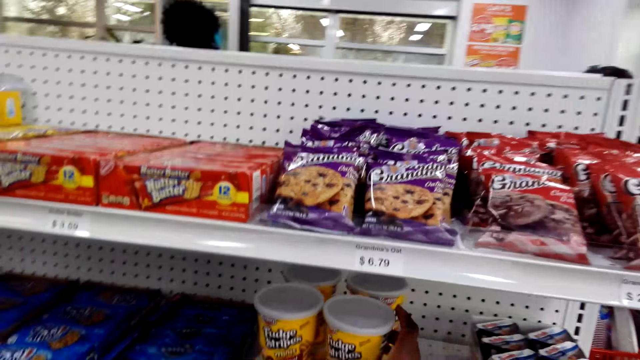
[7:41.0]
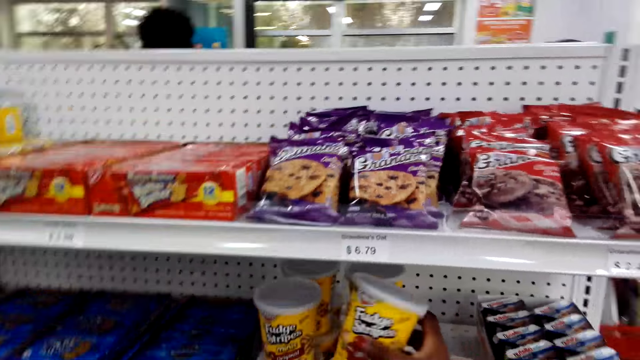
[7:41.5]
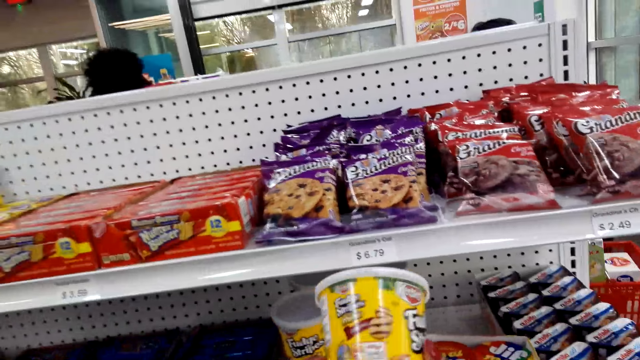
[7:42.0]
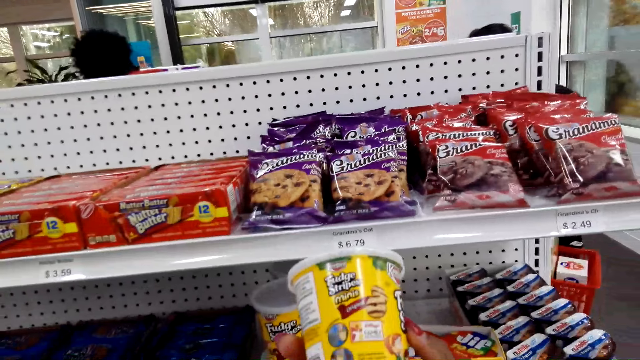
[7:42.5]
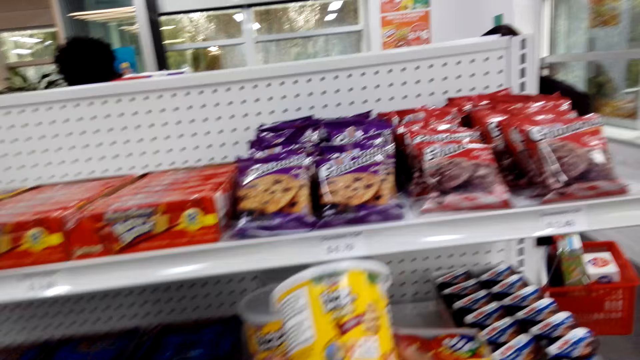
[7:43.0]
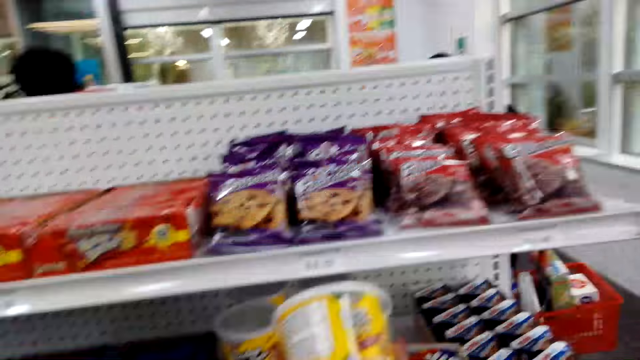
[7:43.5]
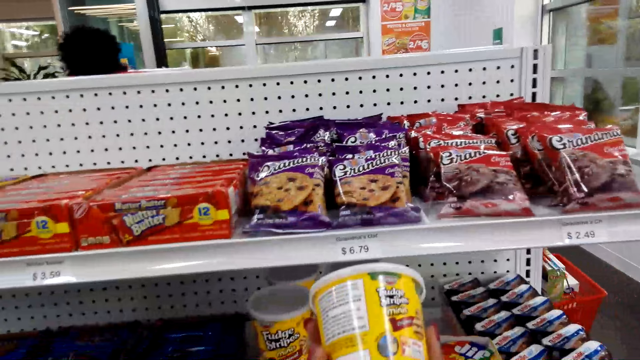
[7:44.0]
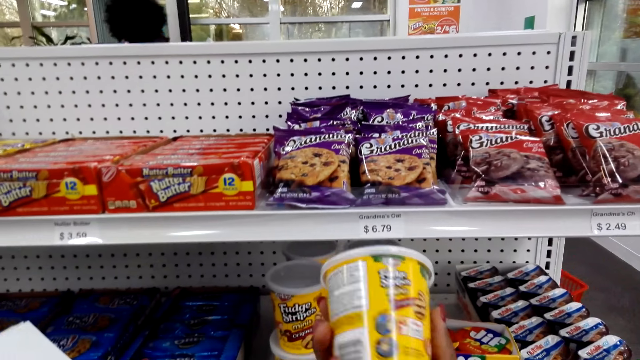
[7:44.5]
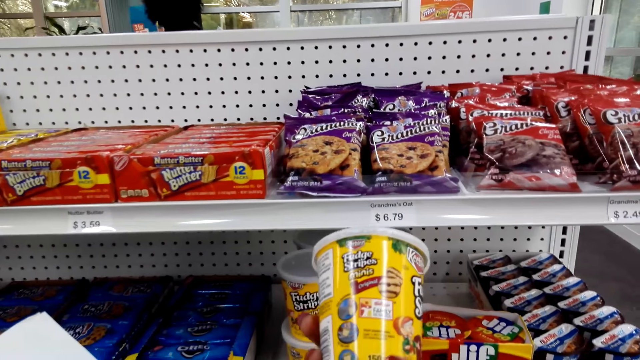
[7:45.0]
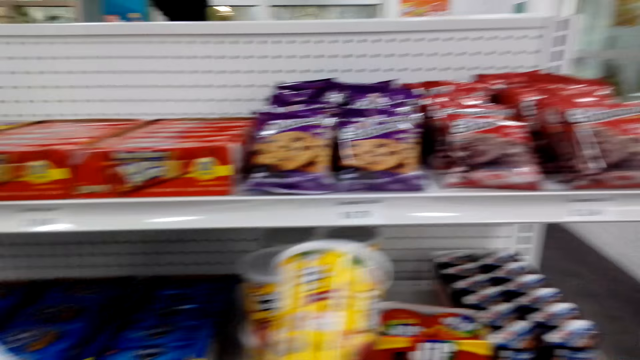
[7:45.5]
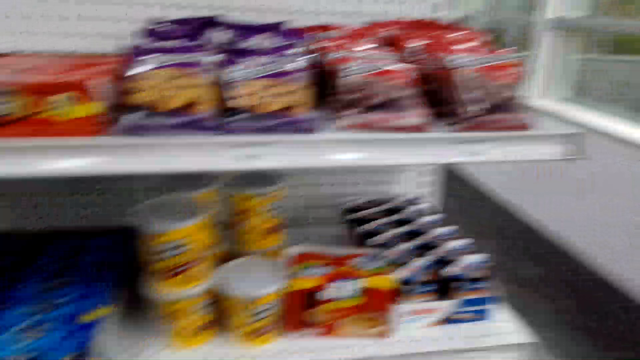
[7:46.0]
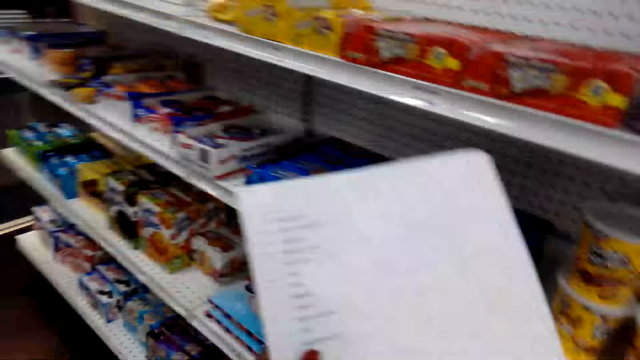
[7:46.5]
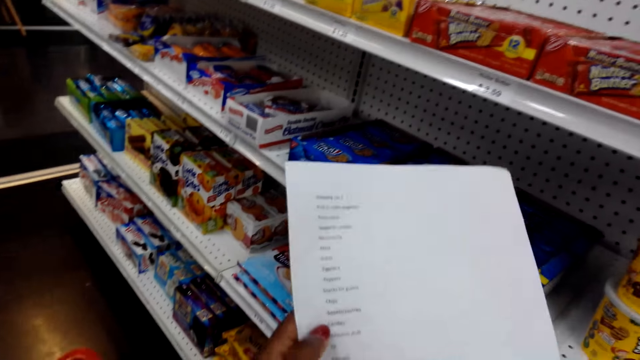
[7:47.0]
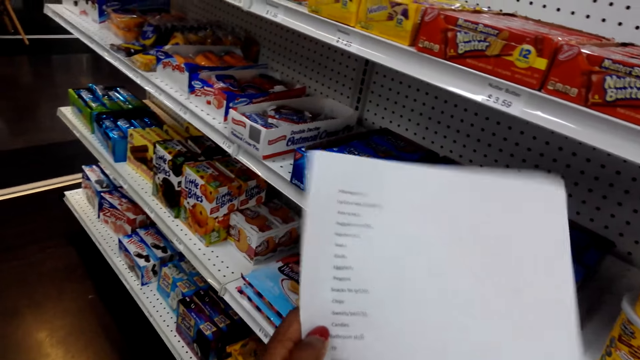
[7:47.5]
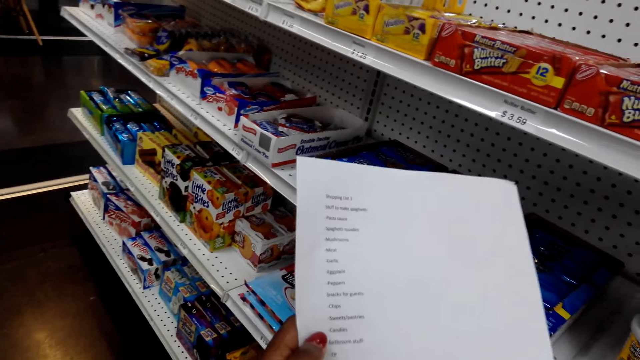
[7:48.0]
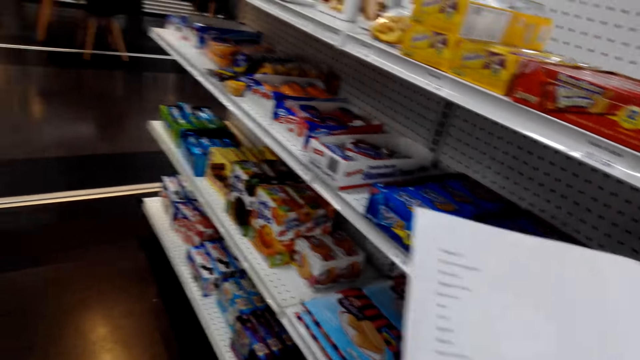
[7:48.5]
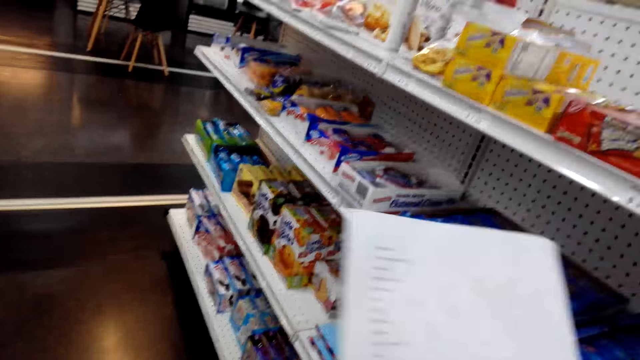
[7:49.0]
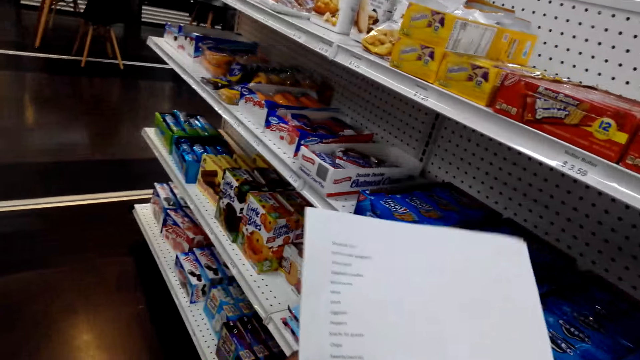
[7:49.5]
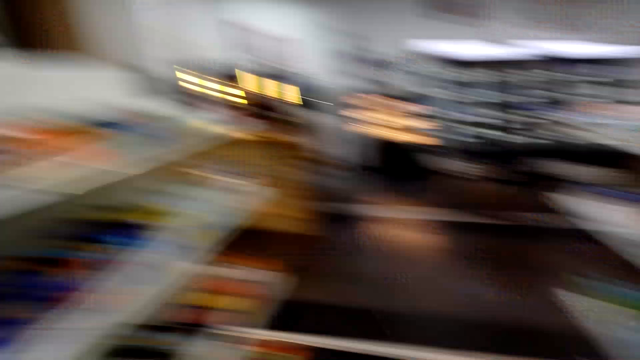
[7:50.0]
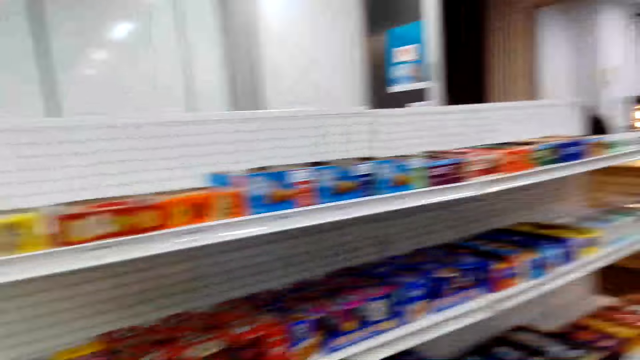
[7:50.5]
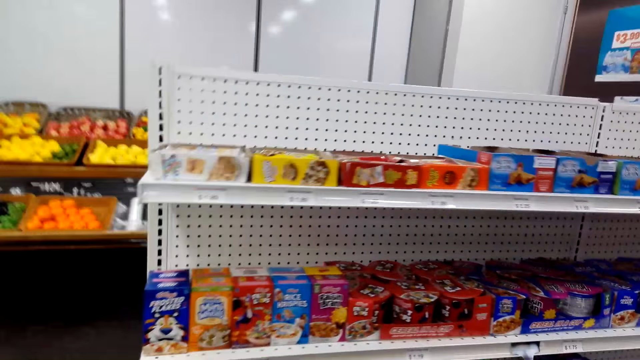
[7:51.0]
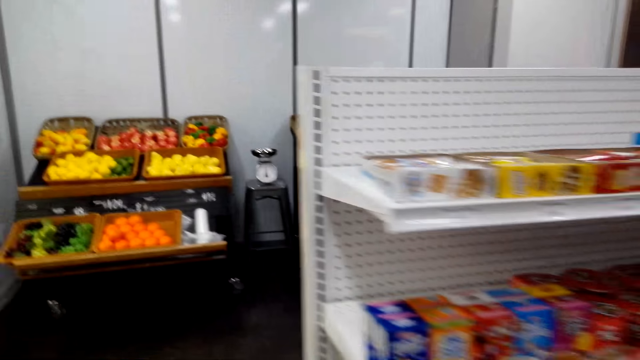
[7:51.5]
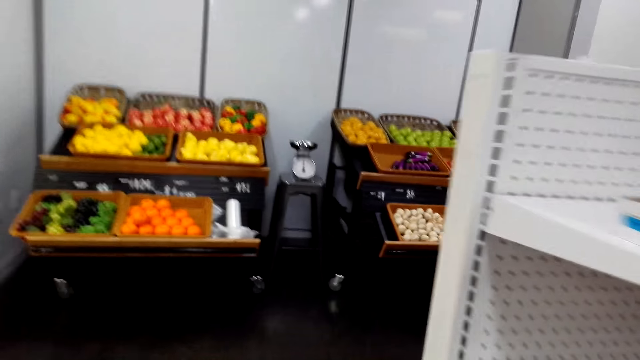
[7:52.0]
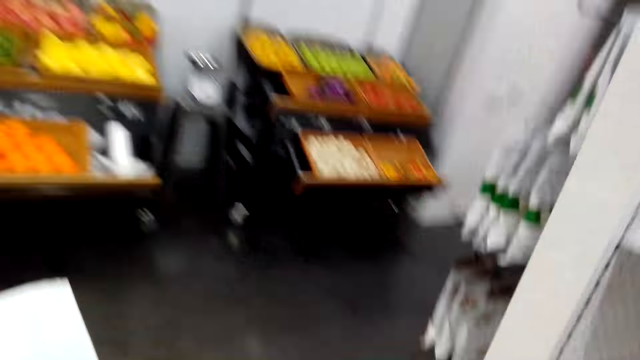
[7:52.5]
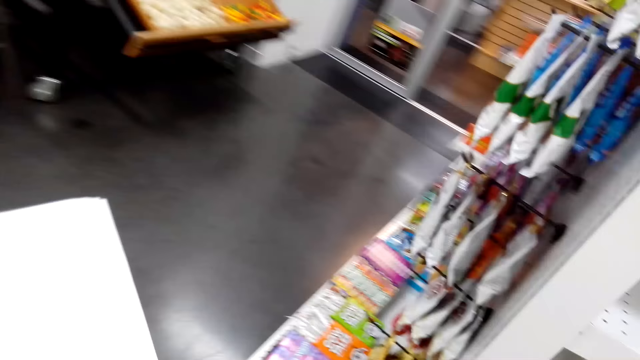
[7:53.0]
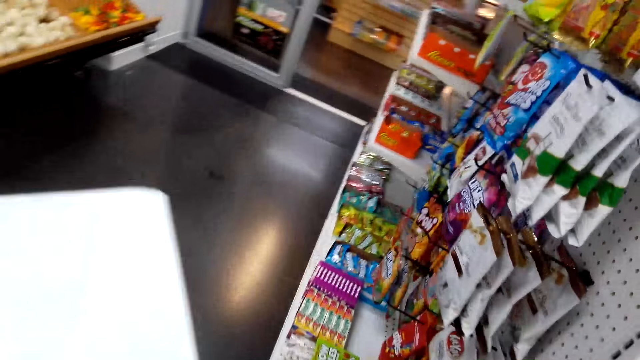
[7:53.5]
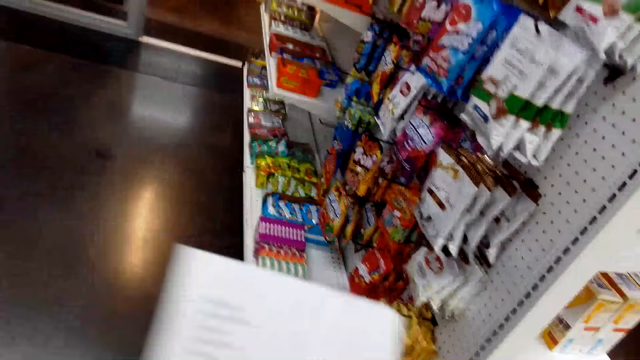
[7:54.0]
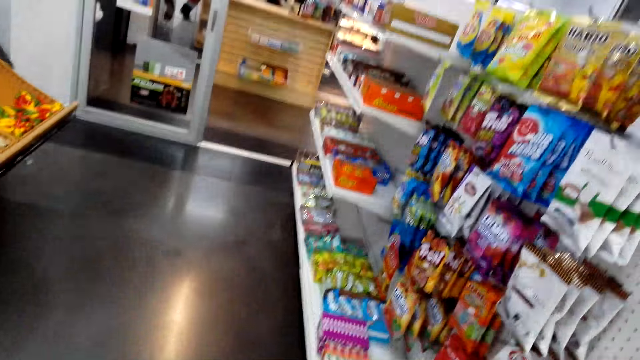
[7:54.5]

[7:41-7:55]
The camera wearer looks at the items on the shelf. They pick something. They hold the container. They talk to themselves. They look at the shopping list. They look at the items on the shelf. They walk around the supermarket.

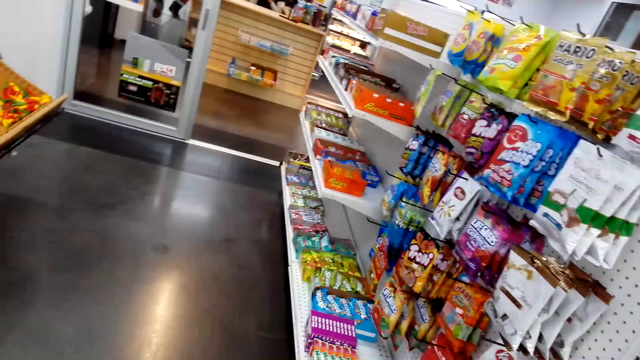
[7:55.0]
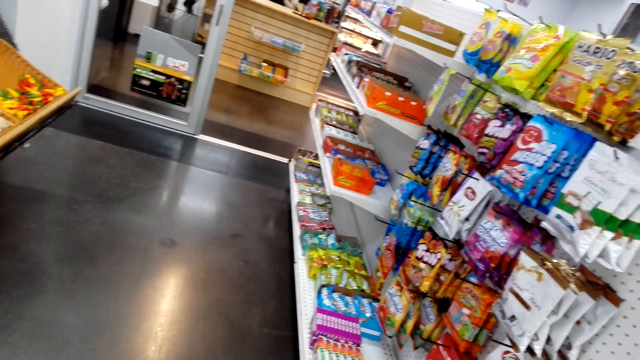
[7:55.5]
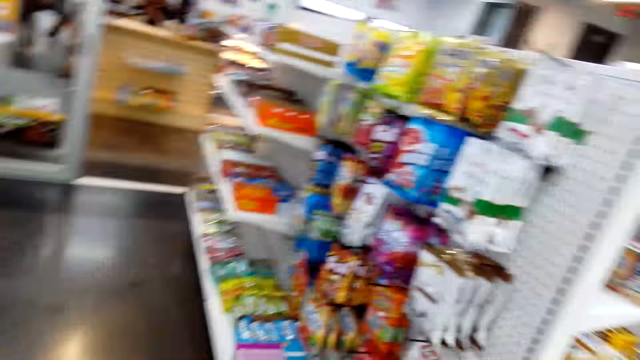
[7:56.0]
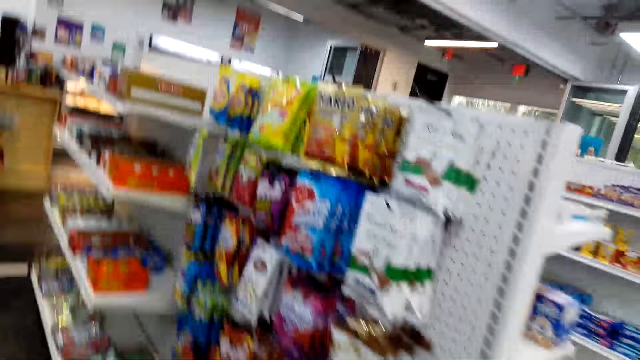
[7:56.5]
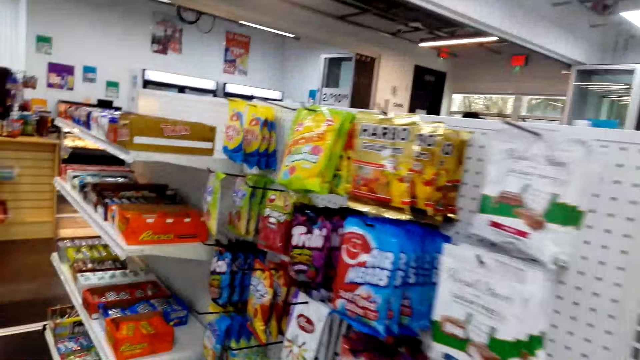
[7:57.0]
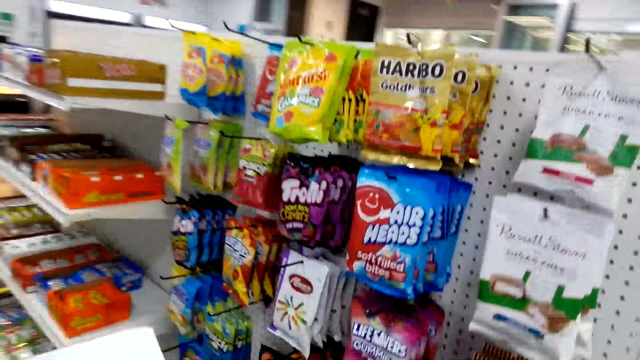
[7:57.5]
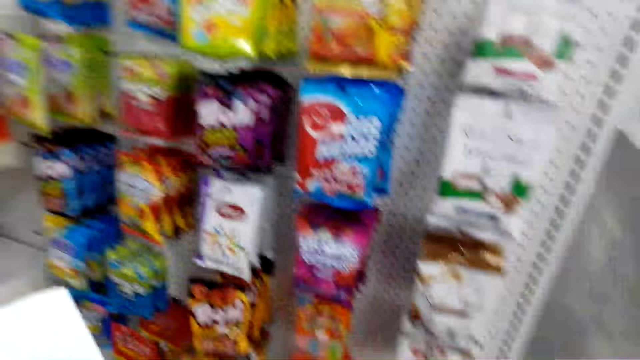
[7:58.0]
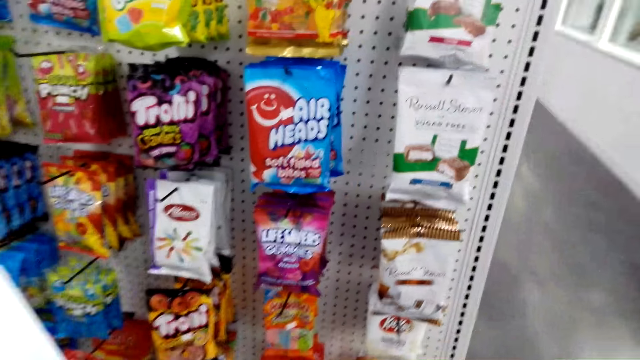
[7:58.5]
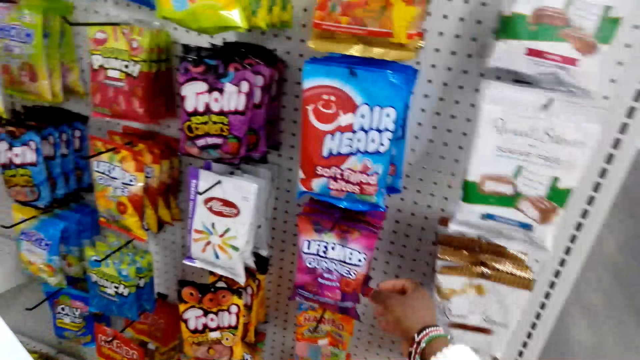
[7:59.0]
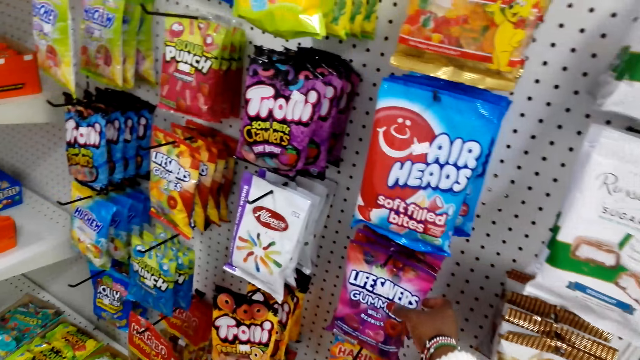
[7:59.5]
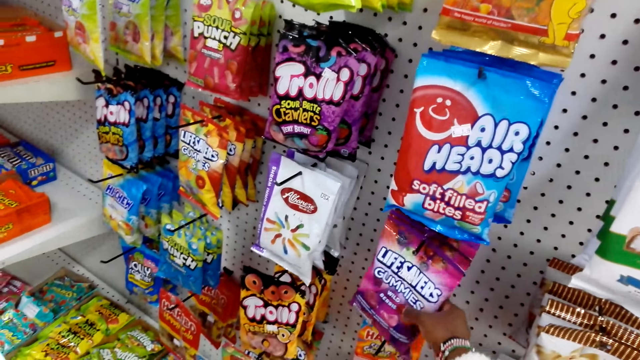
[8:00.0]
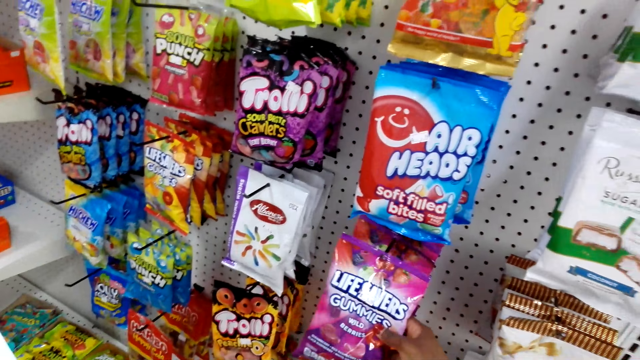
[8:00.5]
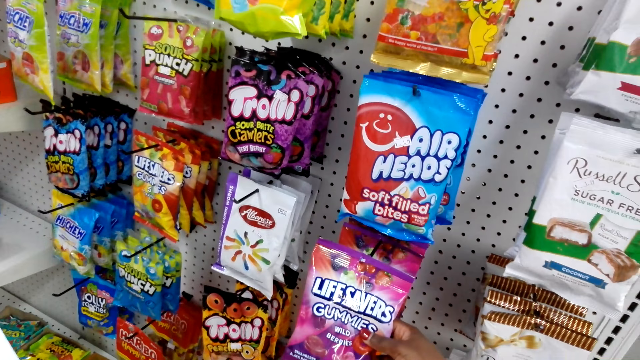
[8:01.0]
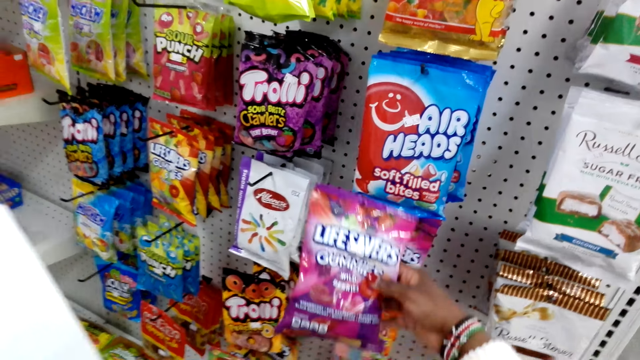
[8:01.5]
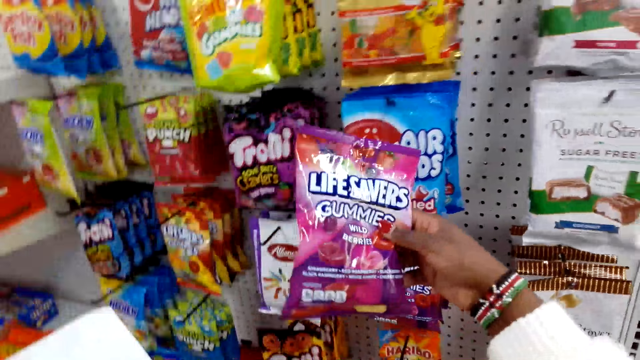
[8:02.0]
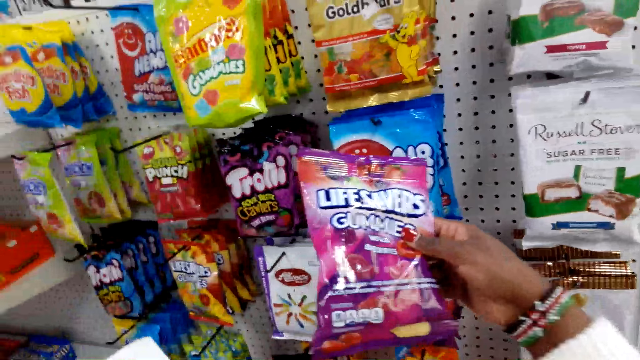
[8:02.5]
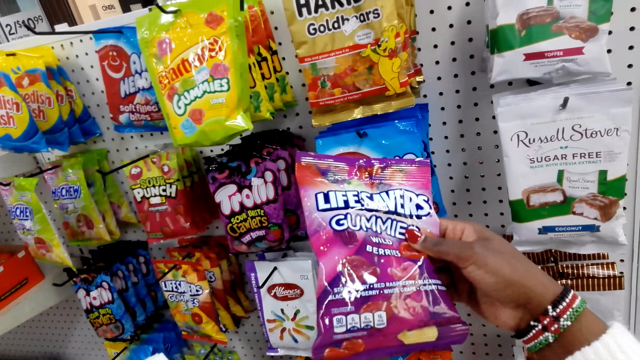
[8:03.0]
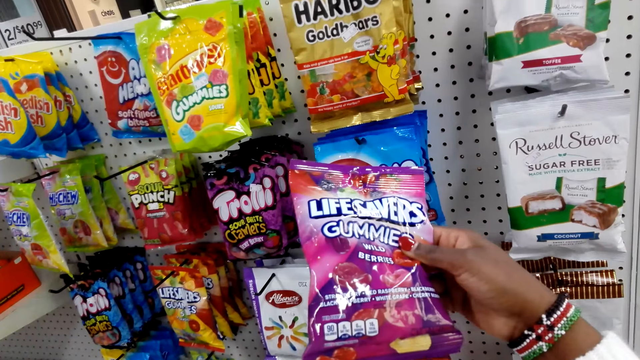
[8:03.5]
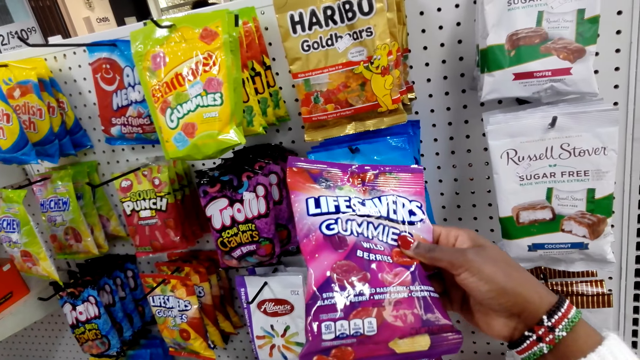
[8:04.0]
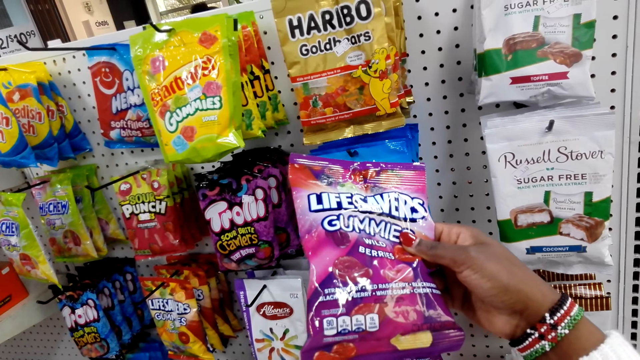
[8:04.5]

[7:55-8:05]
The camera wearer looks at the snacks. They pick gummies. They hold the snack. They look at the gummies.
